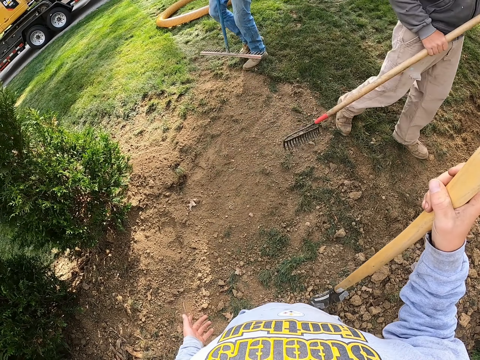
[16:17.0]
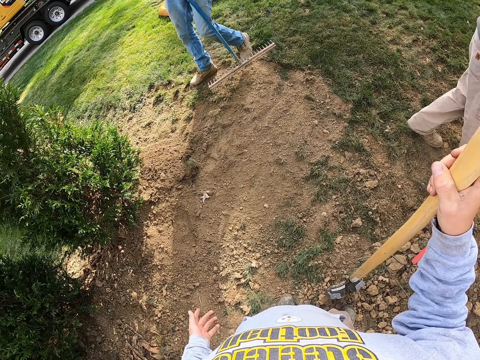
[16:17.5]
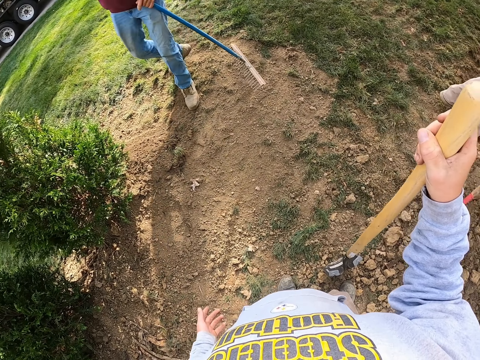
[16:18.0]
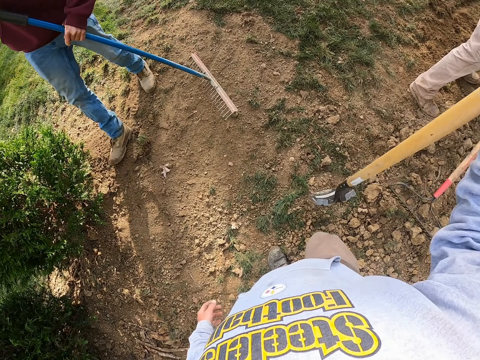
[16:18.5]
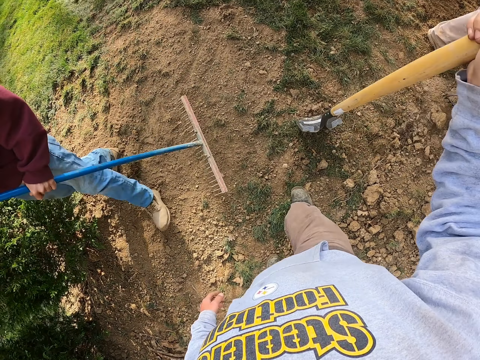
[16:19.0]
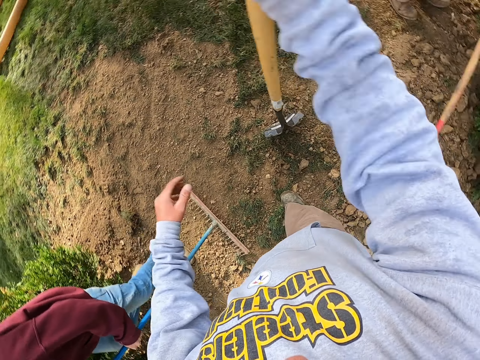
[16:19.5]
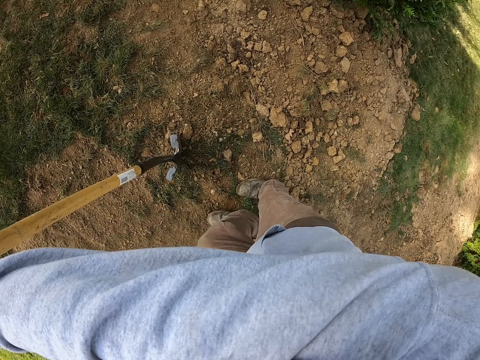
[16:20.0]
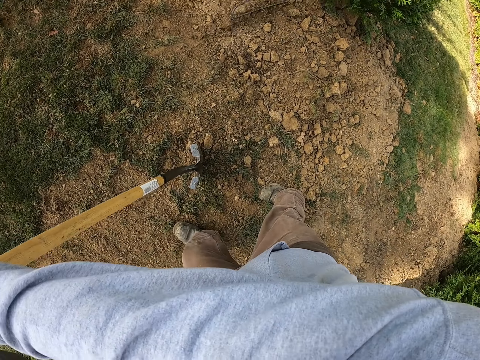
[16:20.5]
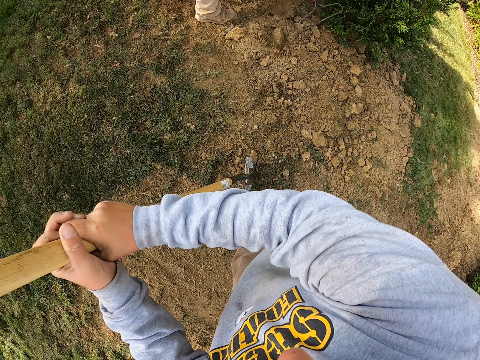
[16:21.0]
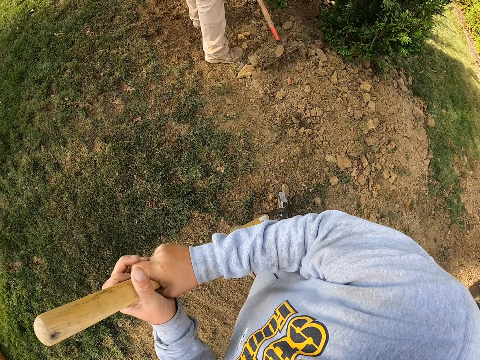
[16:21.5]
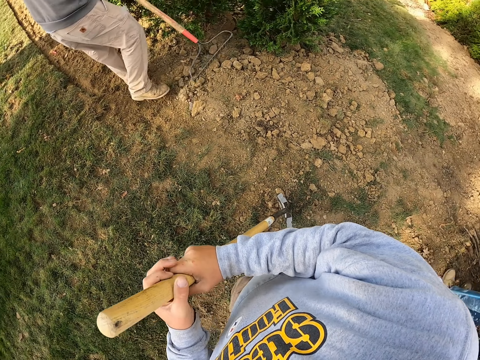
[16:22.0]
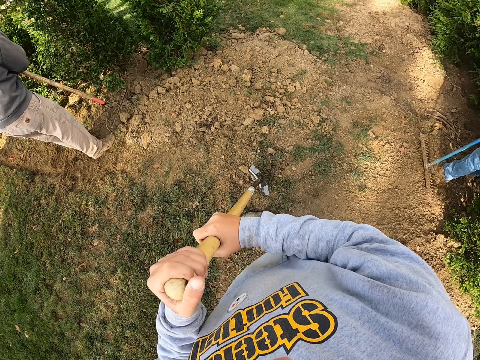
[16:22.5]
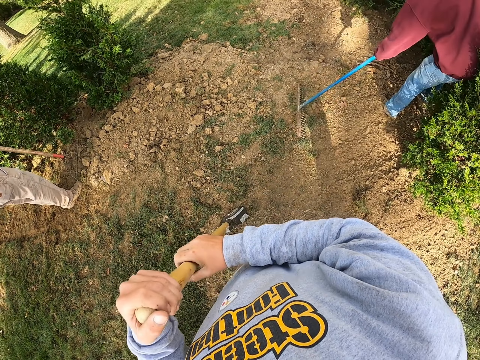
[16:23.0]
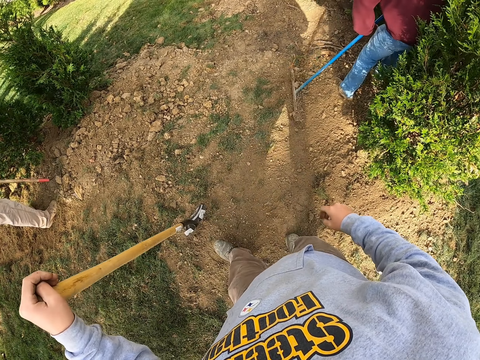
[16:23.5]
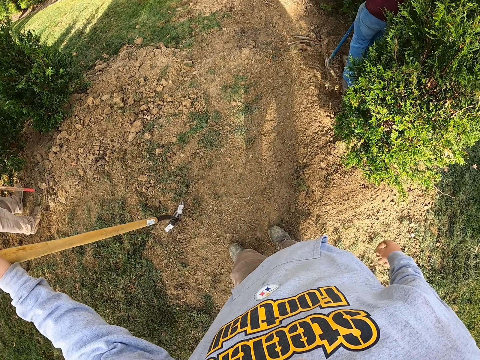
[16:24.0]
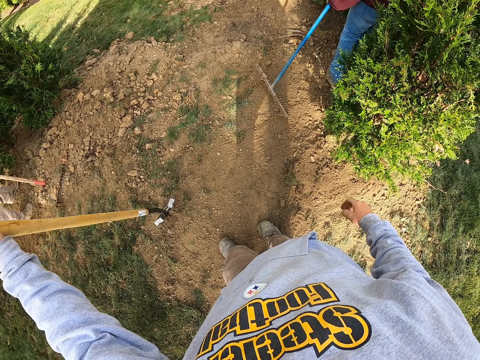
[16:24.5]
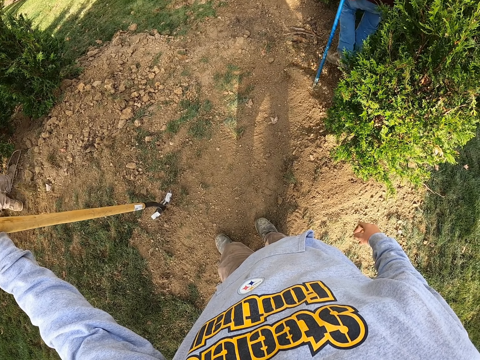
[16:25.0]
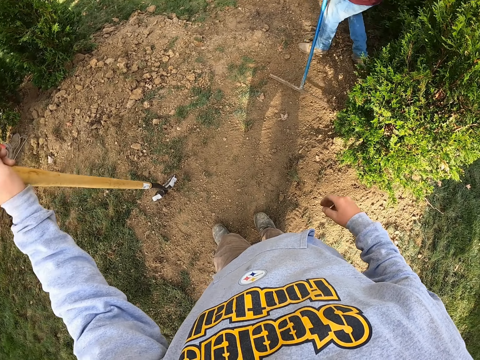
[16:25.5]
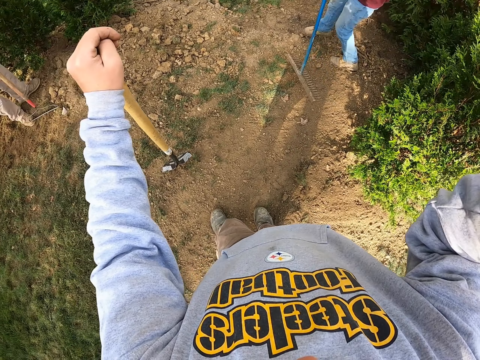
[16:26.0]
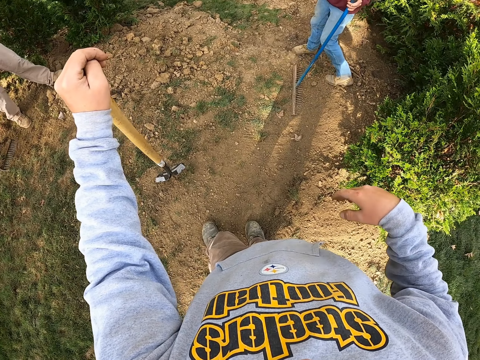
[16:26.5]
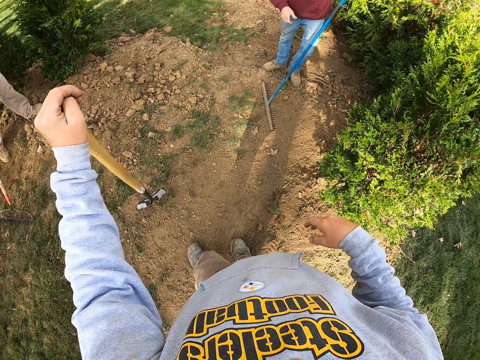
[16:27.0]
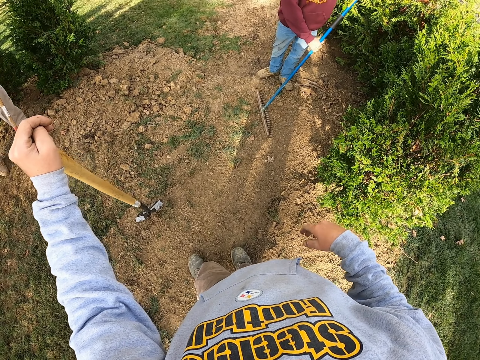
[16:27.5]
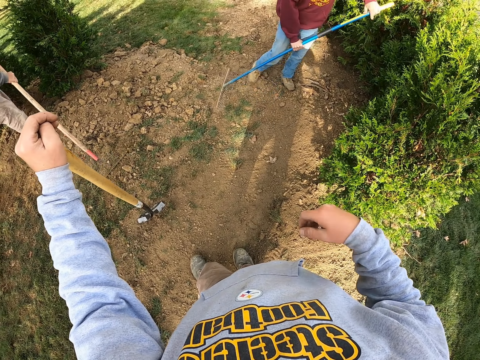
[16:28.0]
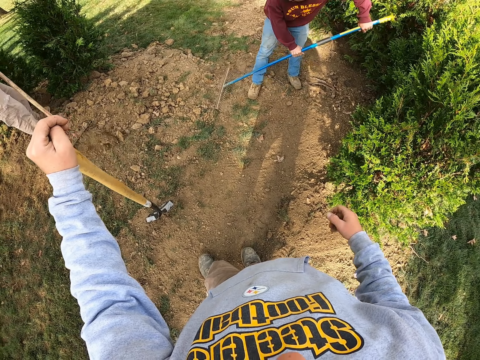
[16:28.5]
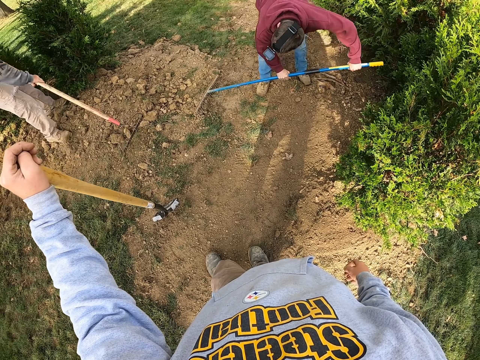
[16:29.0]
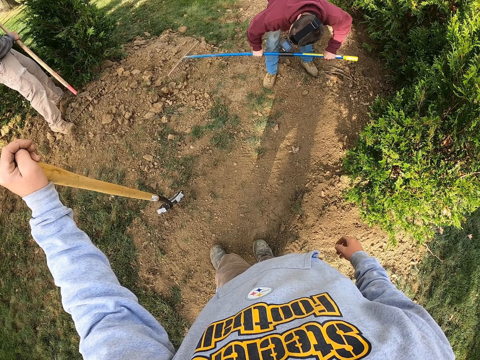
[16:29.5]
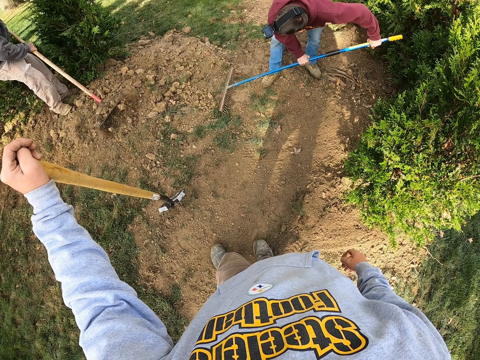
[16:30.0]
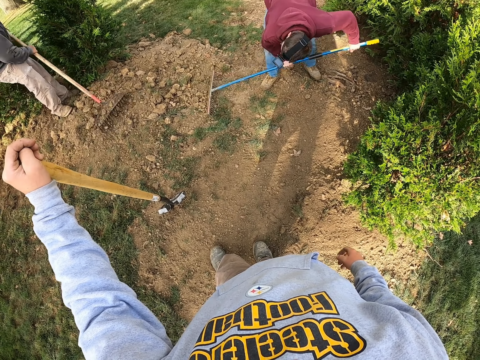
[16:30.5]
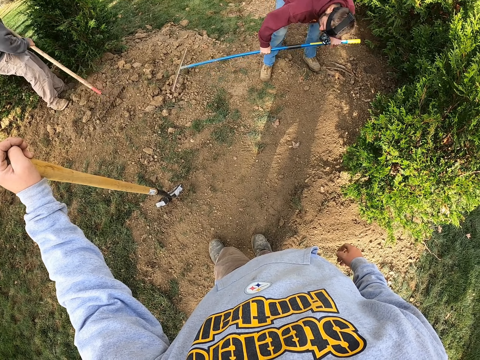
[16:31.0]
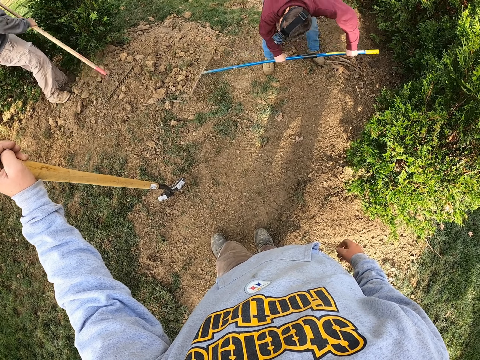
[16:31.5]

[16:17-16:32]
The camera wearer looks around. They lean on the spade using both hands.

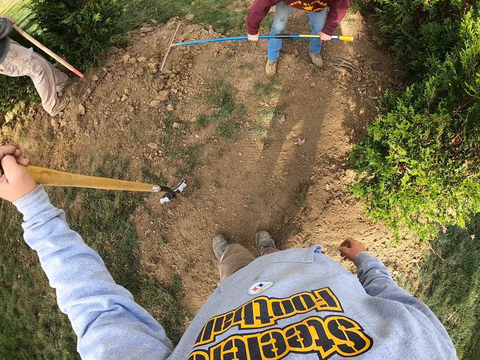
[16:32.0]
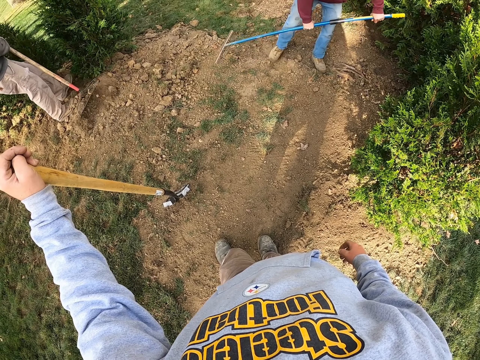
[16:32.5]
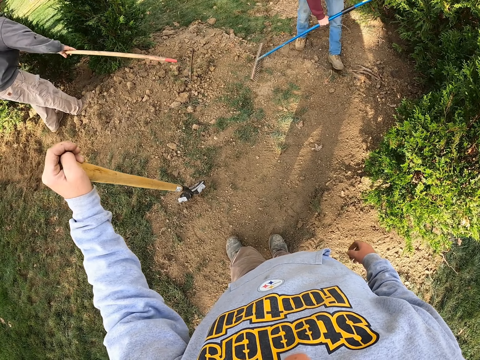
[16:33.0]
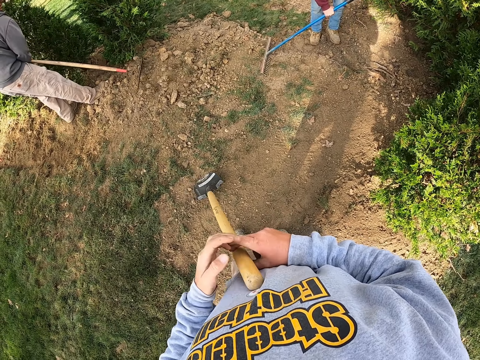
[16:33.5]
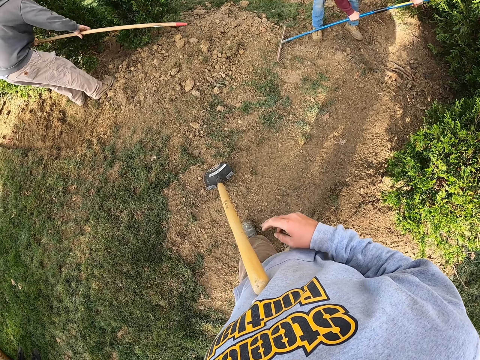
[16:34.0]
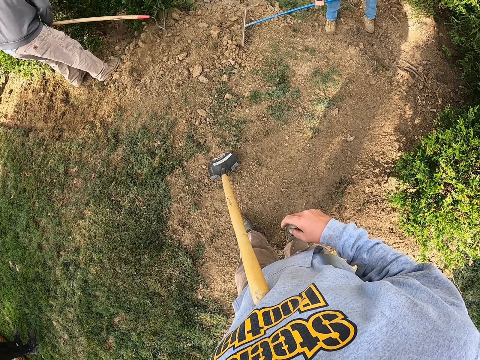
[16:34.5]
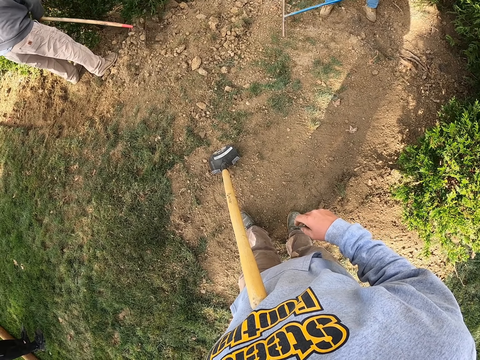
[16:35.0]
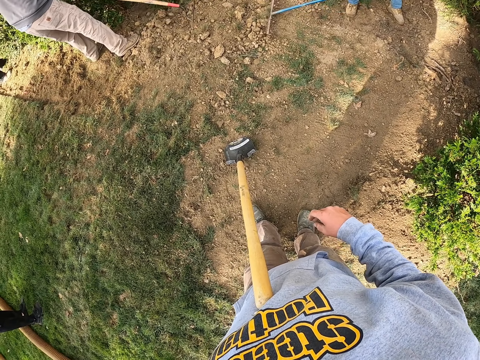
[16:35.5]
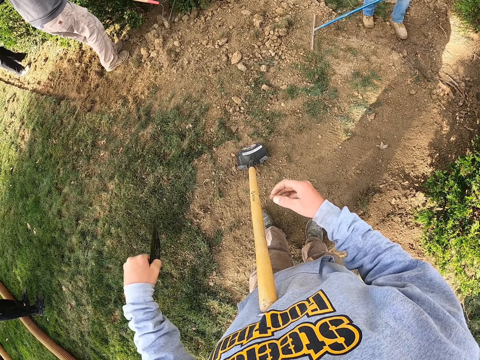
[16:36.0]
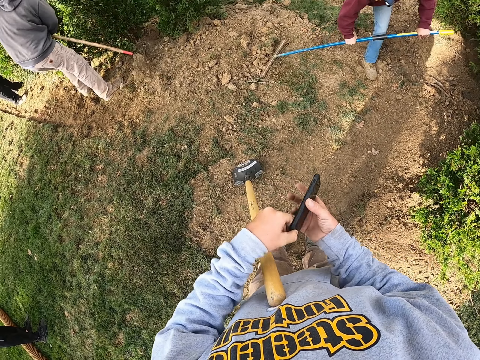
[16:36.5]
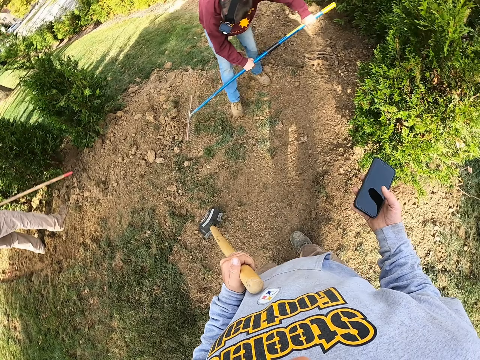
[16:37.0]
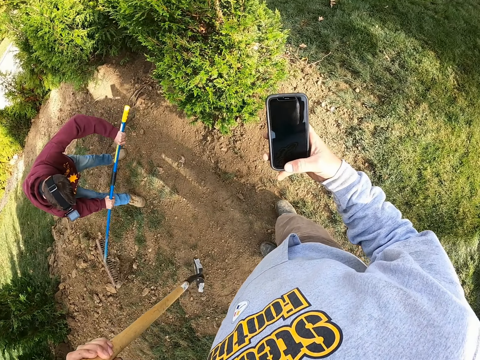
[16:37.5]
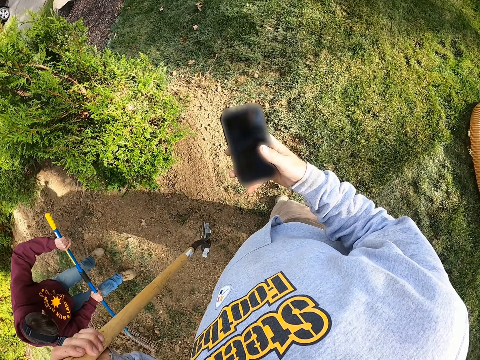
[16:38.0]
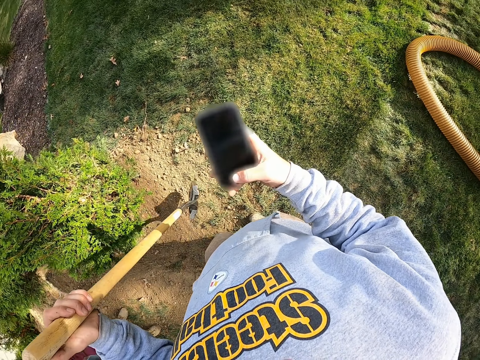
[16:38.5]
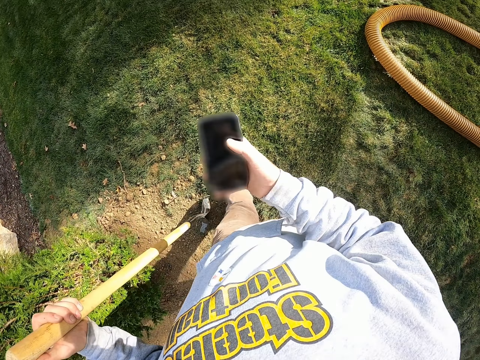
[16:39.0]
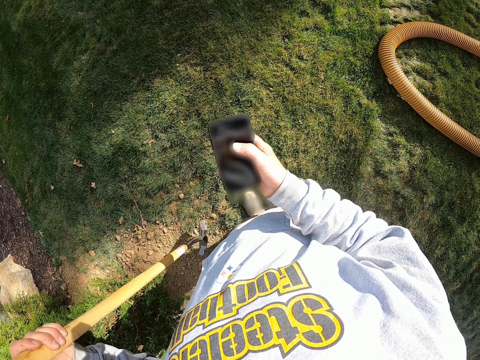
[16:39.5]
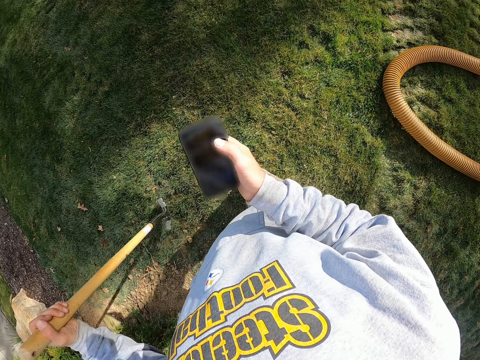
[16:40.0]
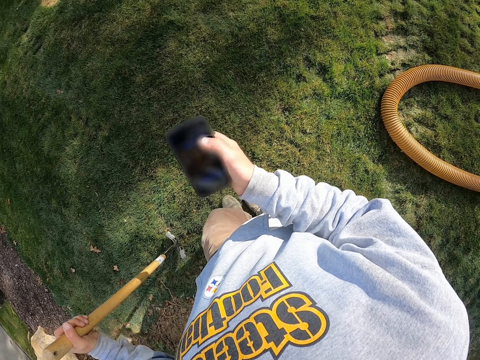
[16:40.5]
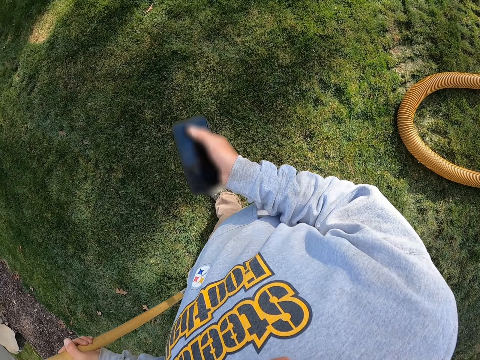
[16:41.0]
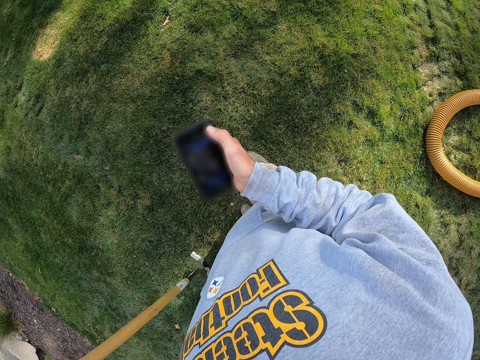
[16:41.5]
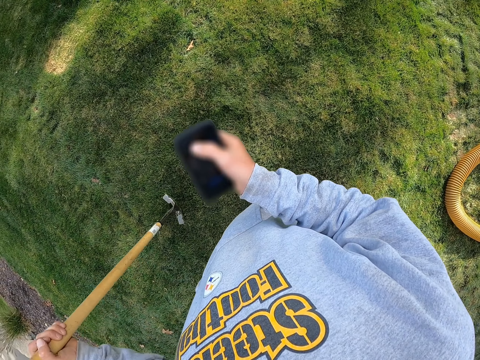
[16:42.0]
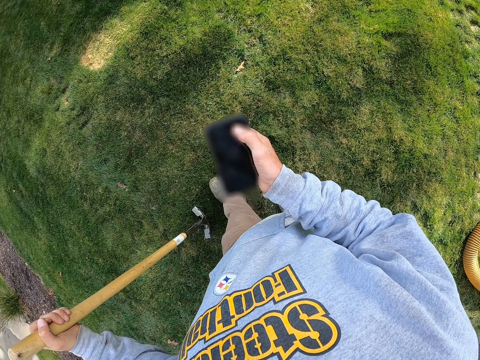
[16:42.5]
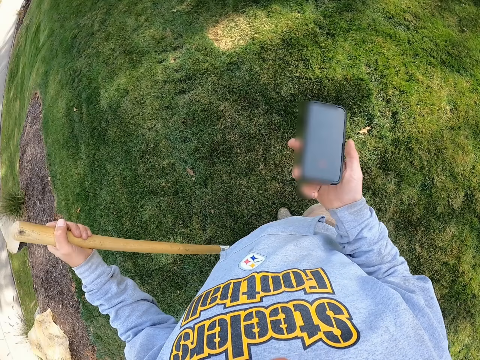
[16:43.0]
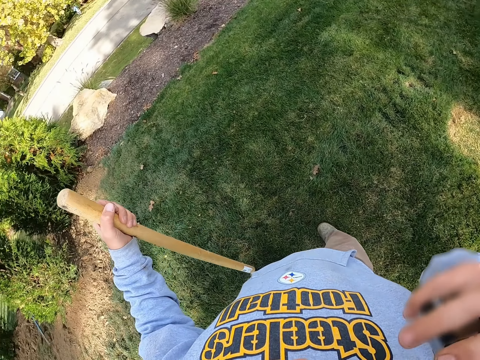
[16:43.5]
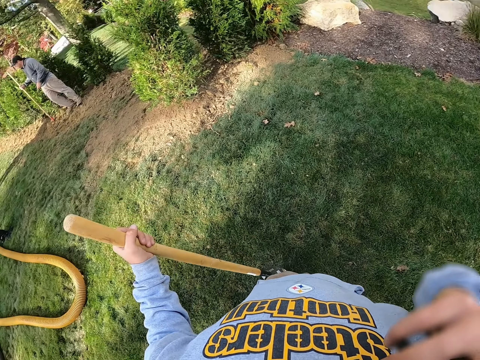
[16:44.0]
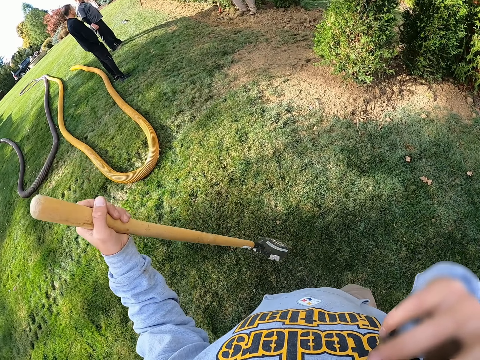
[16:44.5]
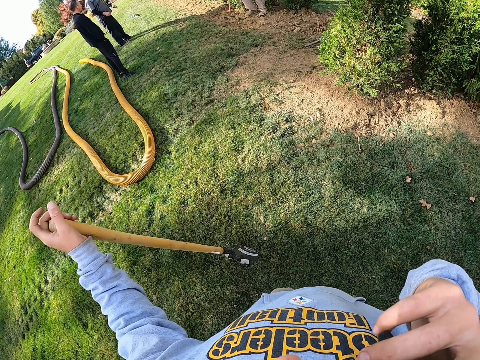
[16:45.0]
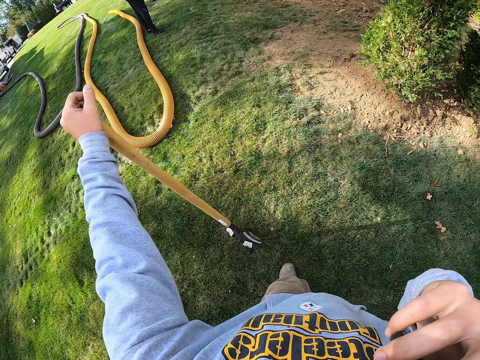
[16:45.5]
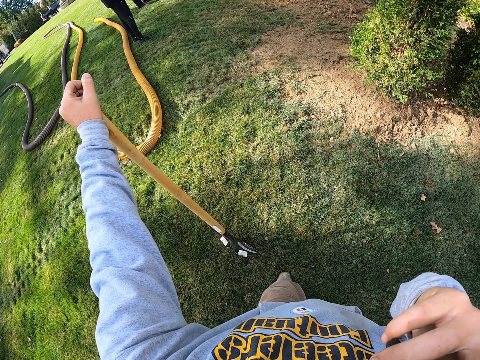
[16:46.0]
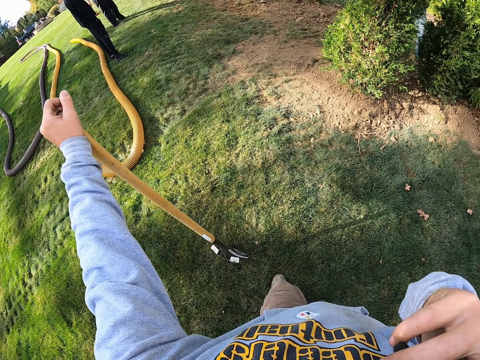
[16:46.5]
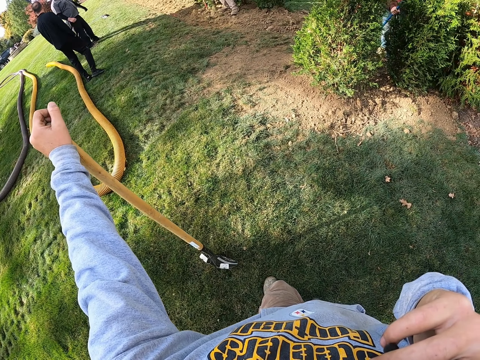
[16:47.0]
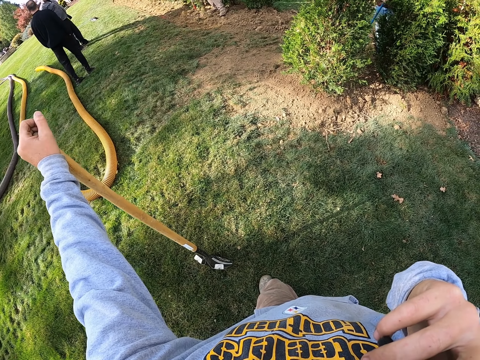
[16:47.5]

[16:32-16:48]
The camera wearer operates the phone. They make a phone call.
